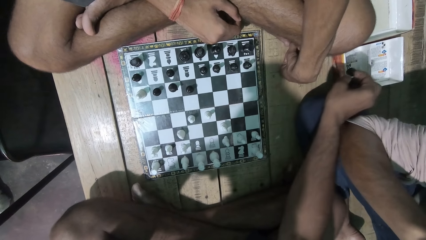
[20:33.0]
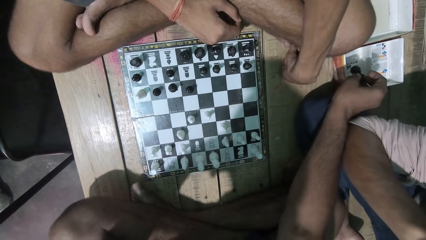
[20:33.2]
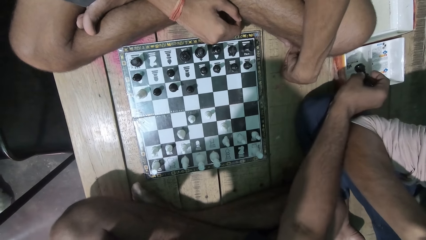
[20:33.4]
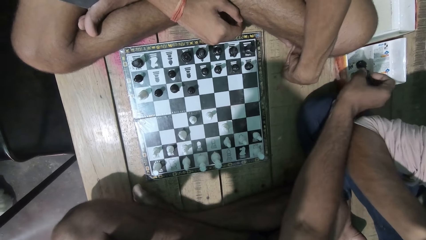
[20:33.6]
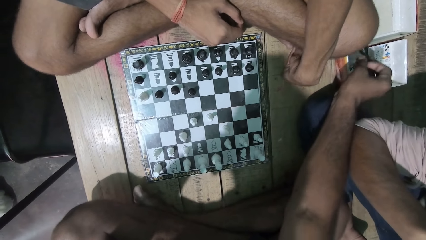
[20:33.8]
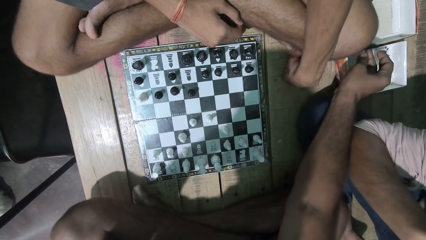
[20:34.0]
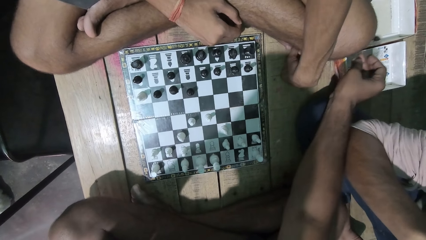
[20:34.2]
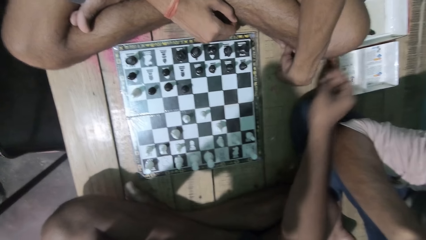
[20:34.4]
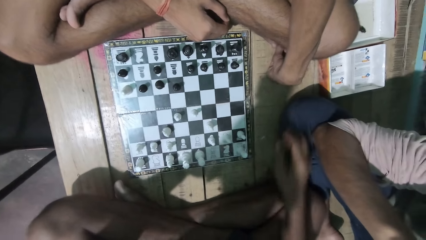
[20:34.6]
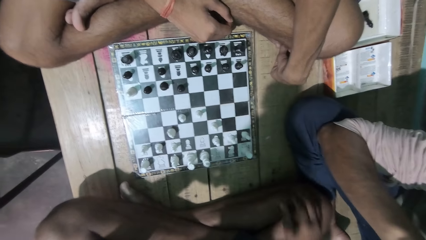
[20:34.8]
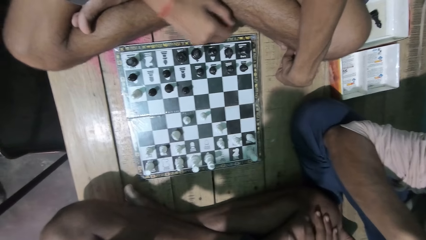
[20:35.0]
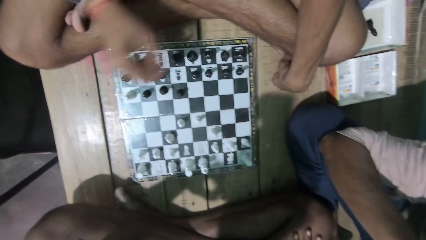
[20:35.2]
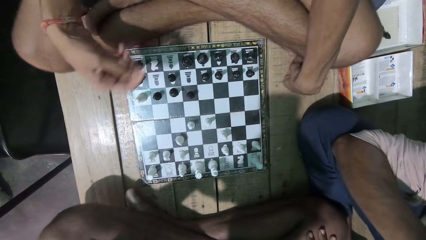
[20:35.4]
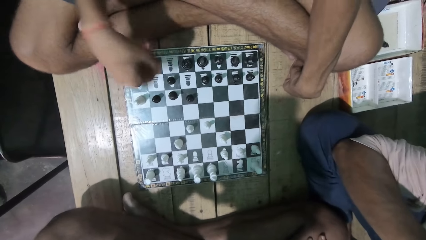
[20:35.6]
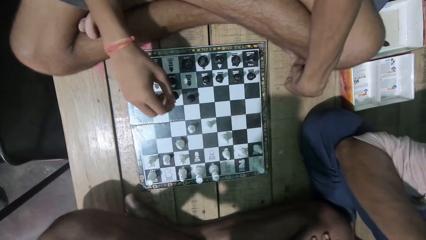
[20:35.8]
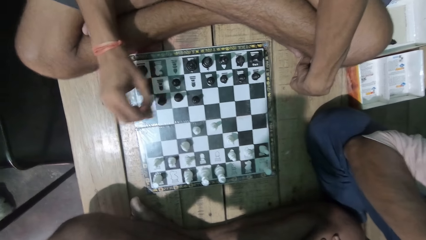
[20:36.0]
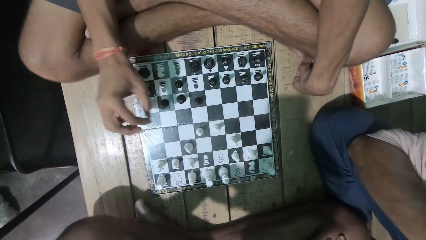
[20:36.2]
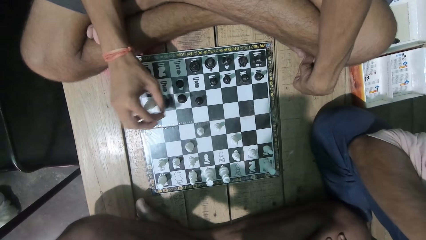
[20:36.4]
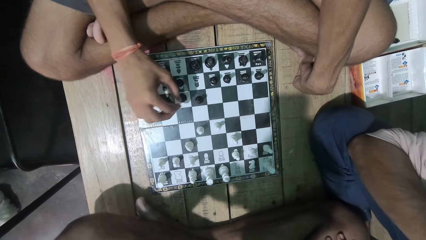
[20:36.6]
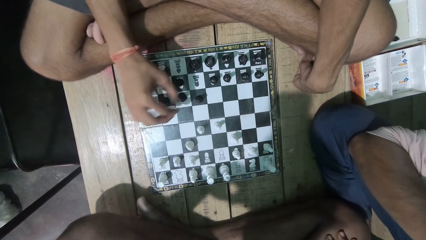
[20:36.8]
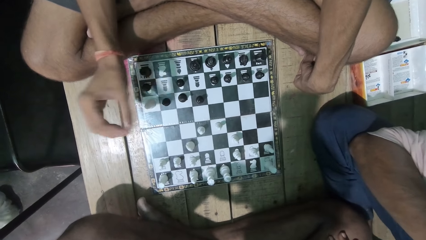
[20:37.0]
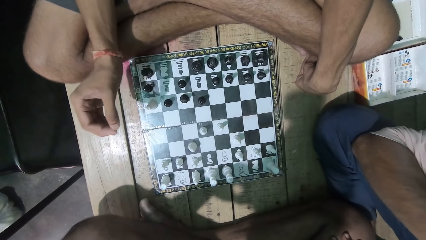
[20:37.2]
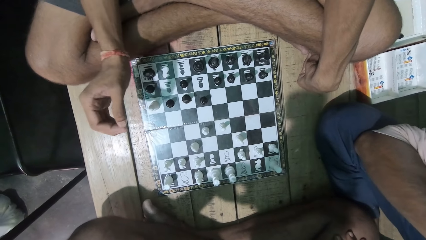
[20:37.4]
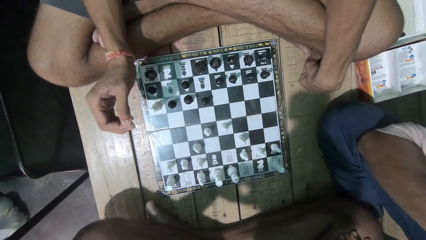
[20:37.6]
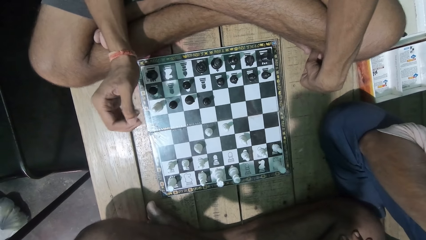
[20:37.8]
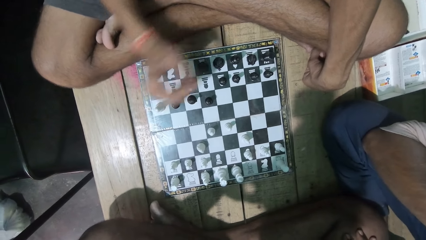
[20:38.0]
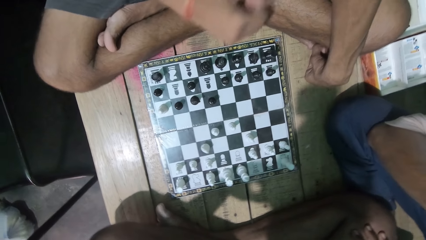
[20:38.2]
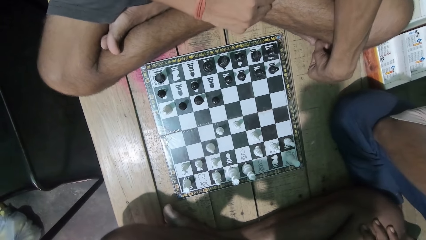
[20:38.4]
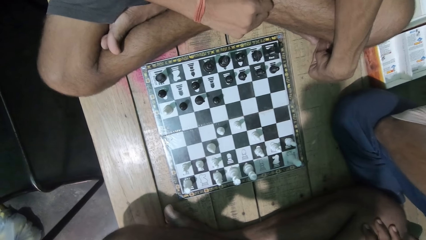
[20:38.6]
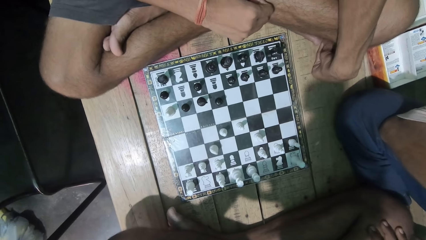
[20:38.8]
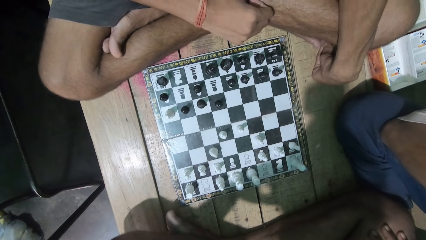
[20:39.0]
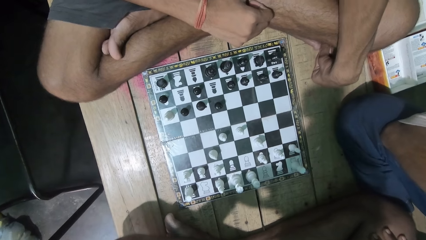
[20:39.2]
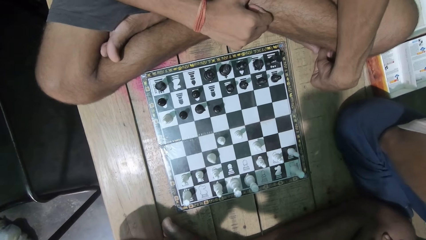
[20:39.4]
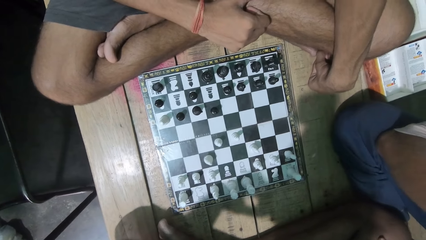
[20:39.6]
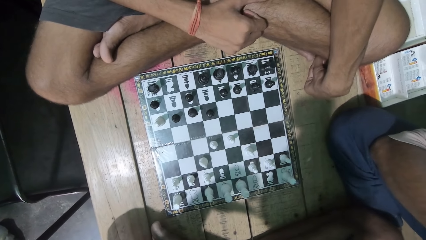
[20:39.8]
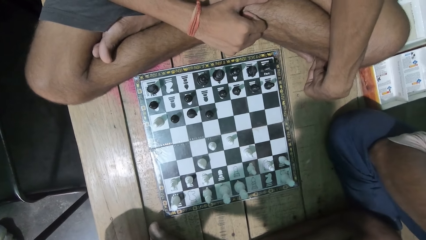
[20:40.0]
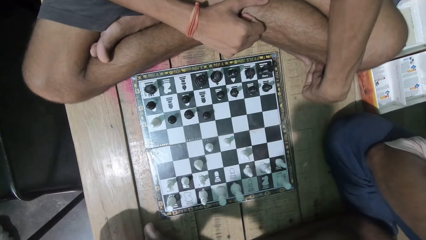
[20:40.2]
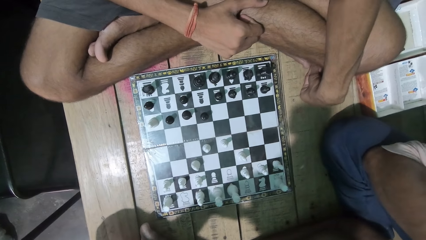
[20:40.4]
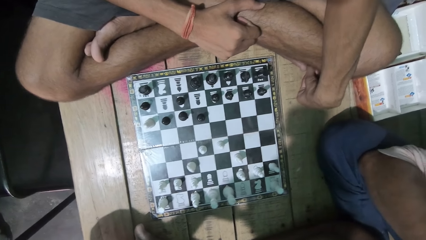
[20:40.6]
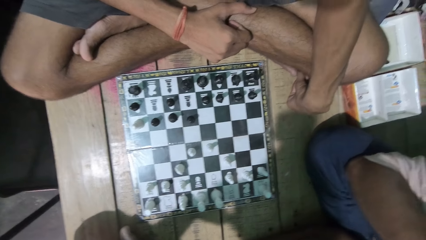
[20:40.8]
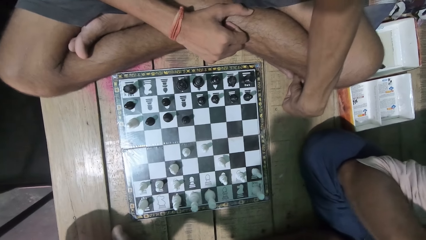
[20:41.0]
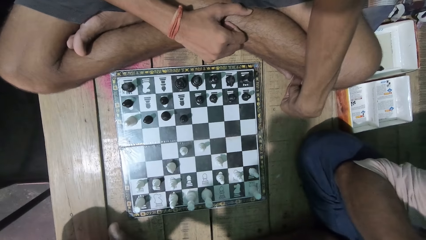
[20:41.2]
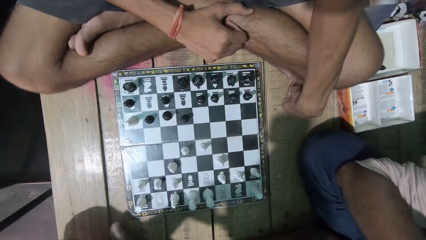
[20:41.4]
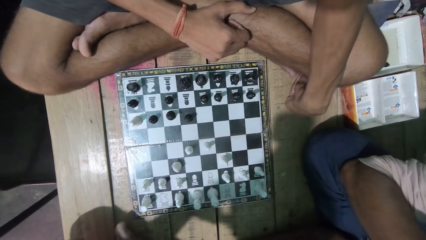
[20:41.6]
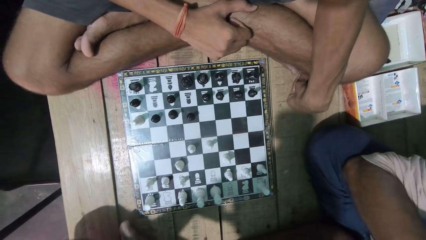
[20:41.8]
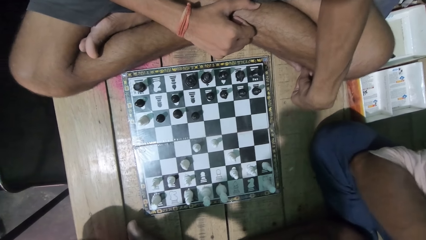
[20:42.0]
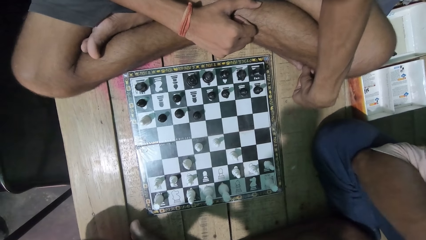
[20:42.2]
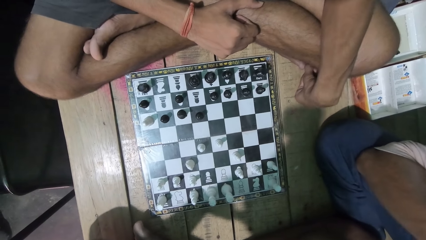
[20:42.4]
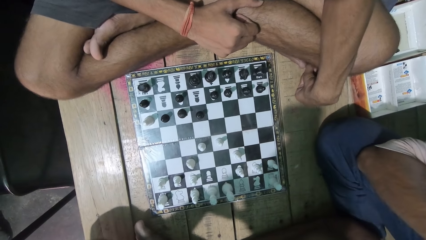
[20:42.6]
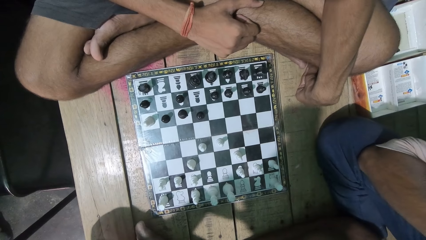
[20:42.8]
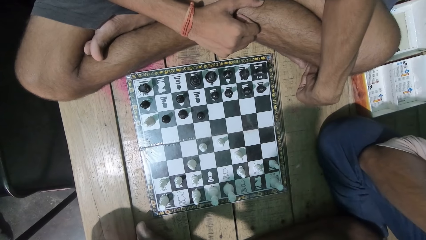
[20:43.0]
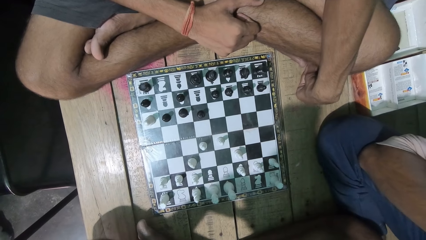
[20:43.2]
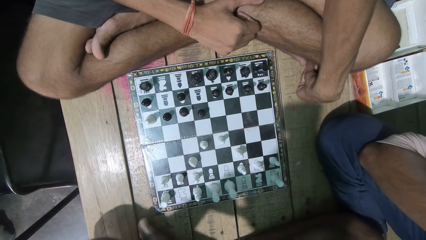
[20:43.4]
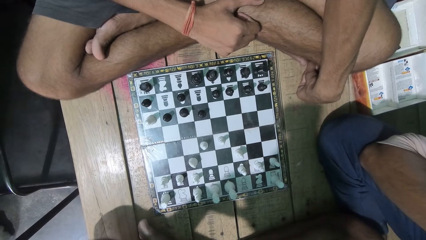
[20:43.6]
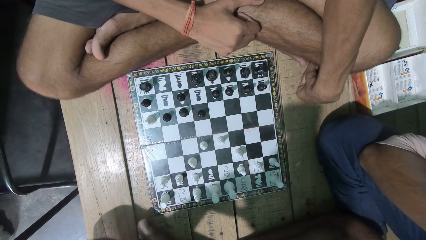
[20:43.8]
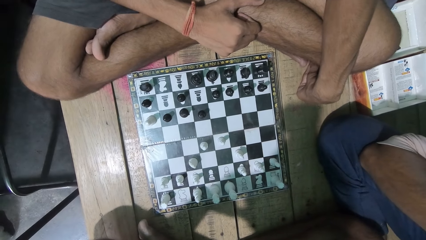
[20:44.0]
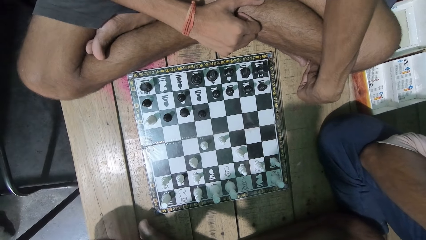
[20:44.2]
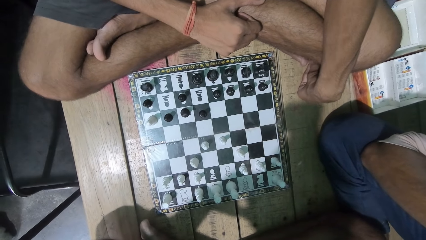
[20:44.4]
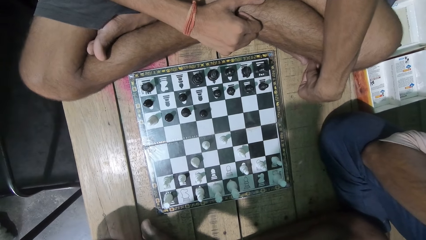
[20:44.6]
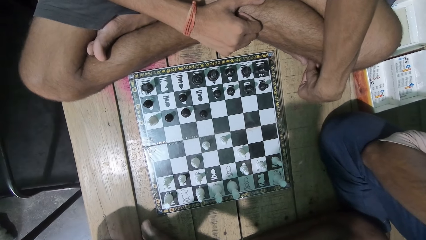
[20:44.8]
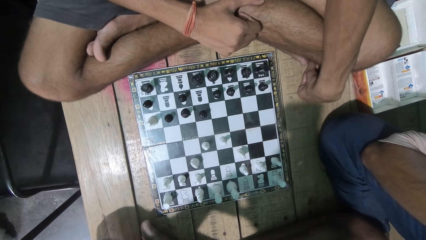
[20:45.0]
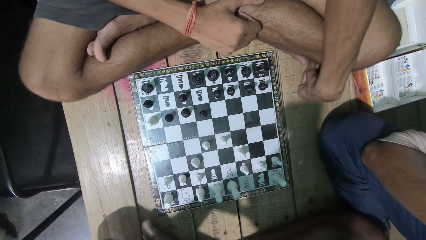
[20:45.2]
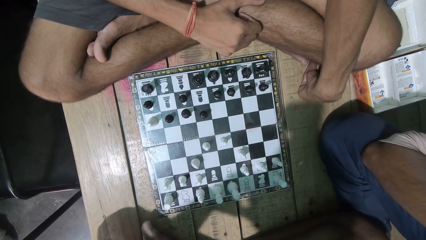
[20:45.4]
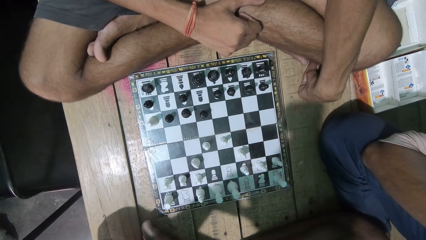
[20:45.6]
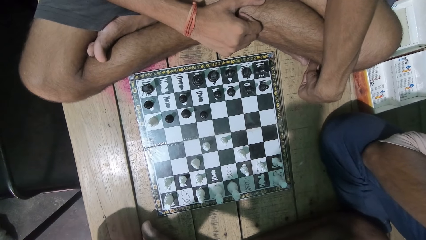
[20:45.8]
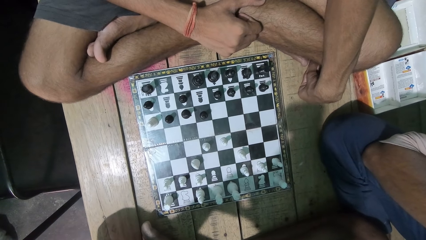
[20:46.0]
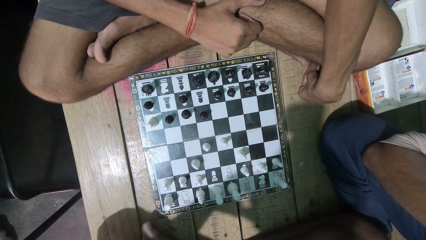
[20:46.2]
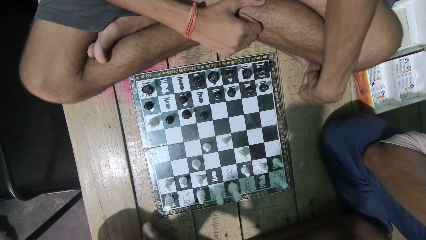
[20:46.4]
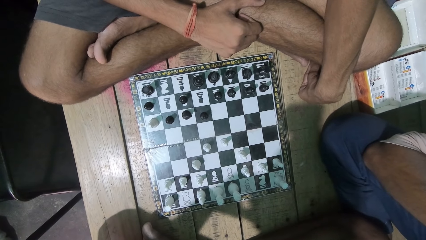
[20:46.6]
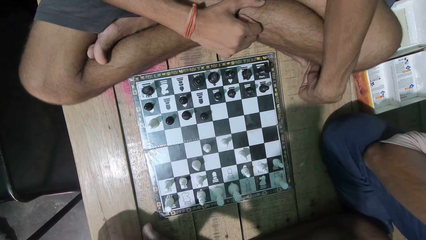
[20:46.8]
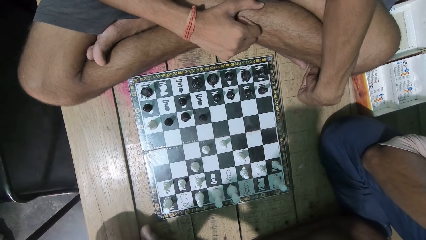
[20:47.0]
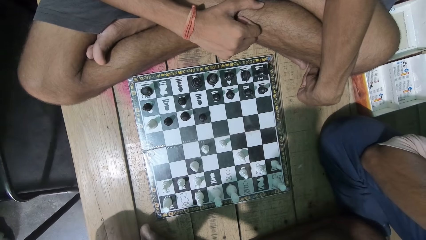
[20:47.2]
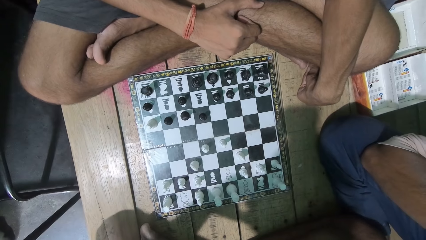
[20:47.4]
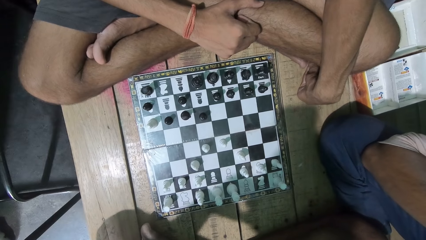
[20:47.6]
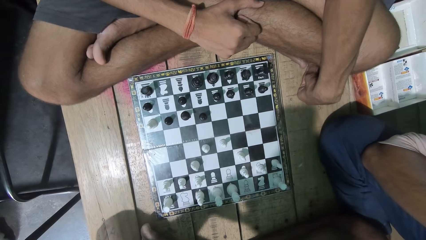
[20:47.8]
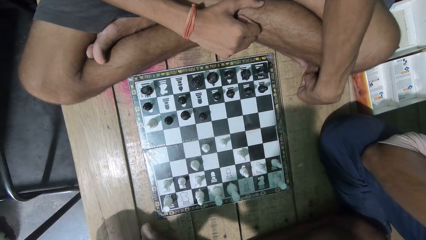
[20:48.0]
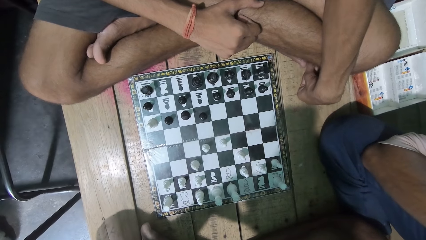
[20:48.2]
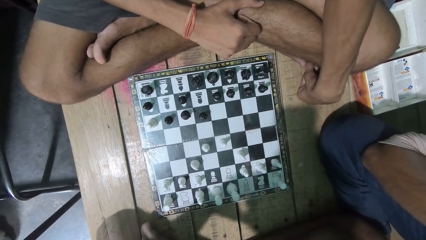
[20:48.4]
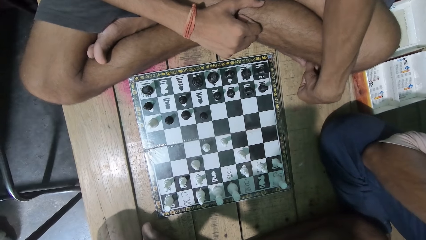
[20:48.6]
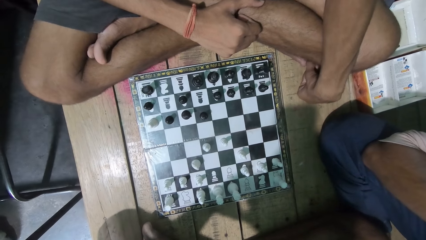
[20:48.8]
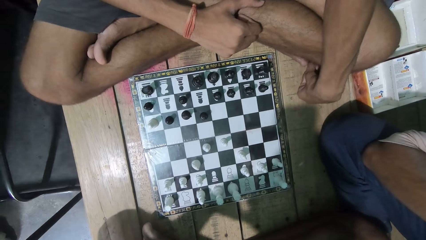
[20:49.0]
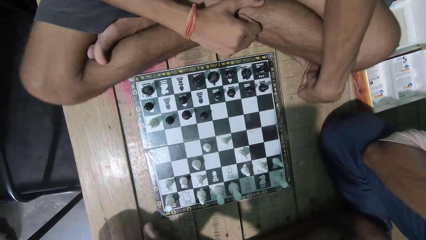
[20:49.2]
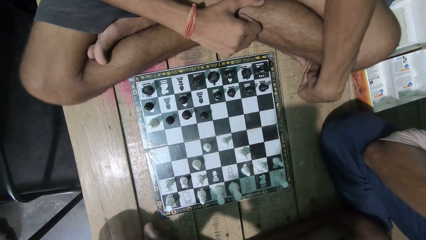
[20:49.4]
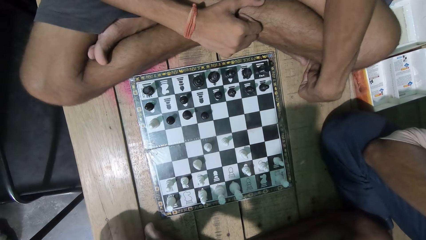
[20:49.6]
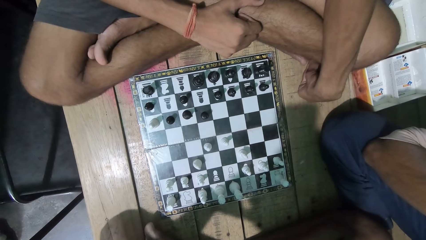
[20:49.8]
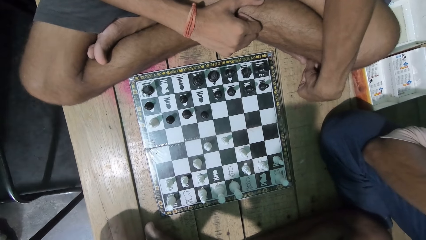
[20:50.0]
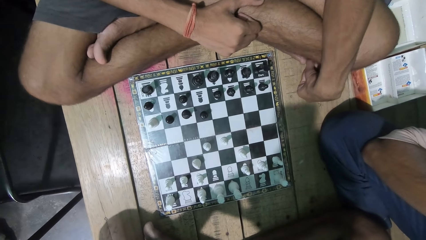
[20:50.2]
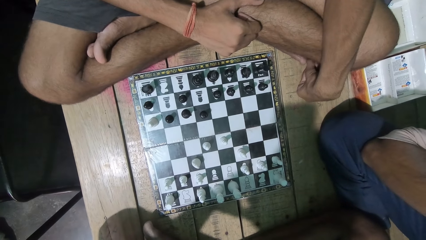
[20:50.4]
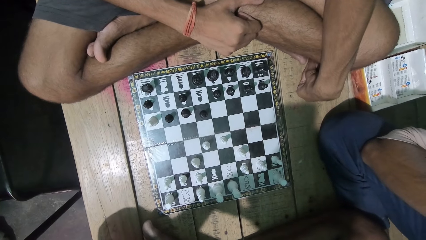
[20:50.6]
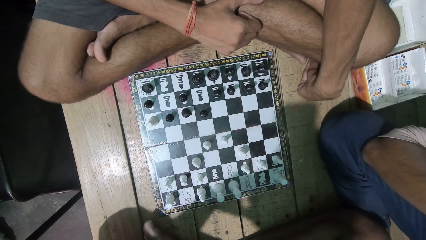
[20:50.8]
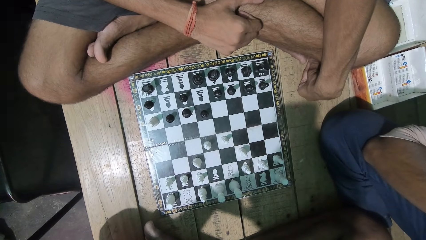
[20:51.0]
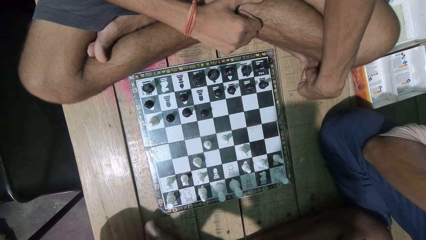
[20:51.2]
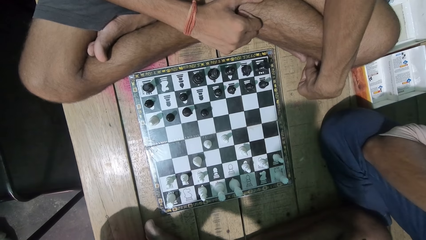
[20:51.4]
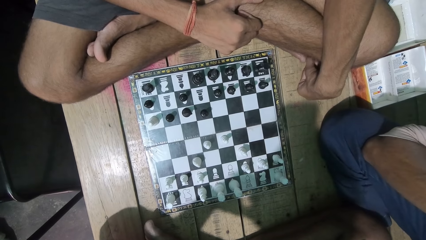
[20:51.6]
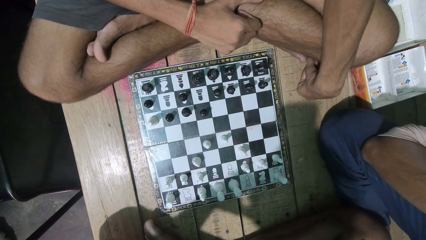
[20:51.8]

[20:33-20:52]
A man picks up the chess piece and puts the chess piece in the box. The camera wearer puts a pawn on the other side next to the man. They converse with the man.
